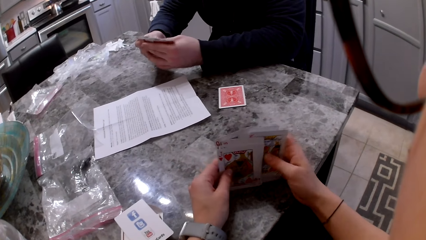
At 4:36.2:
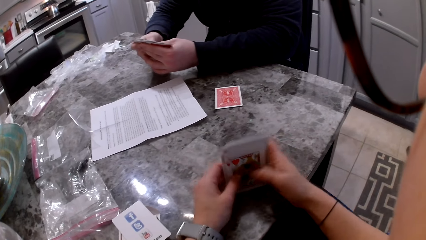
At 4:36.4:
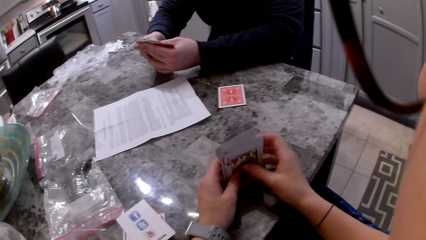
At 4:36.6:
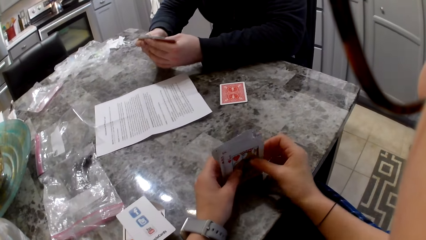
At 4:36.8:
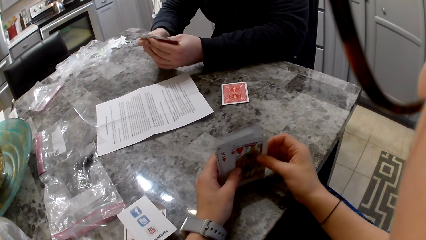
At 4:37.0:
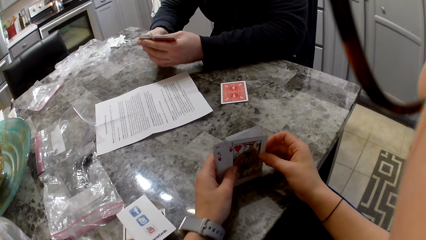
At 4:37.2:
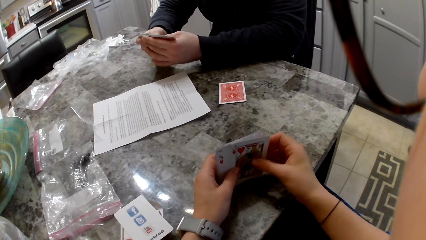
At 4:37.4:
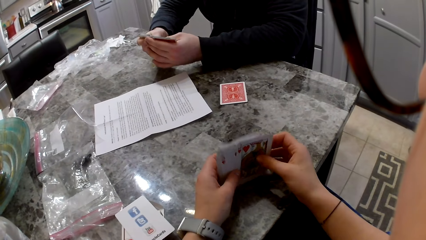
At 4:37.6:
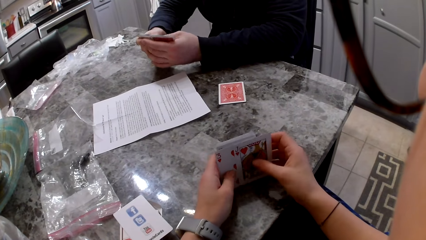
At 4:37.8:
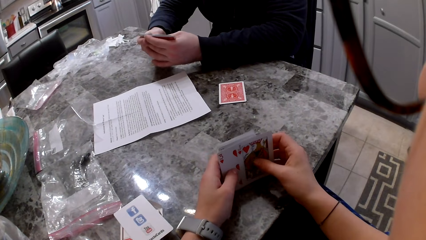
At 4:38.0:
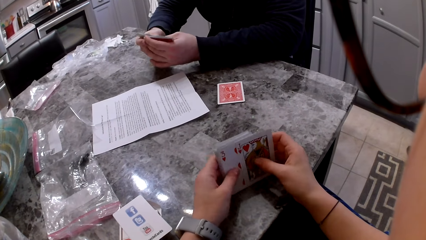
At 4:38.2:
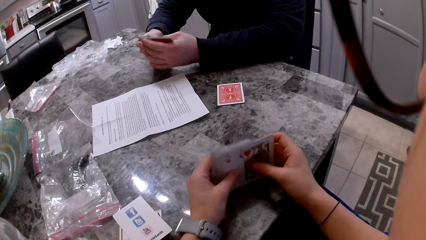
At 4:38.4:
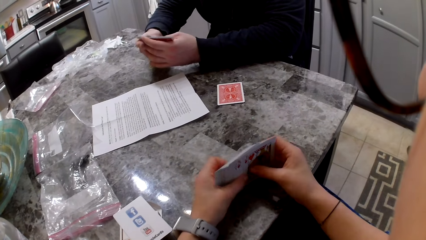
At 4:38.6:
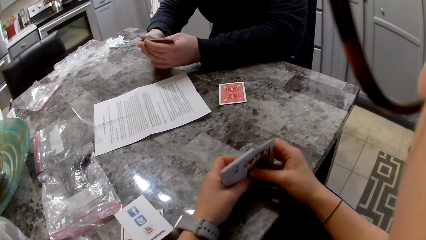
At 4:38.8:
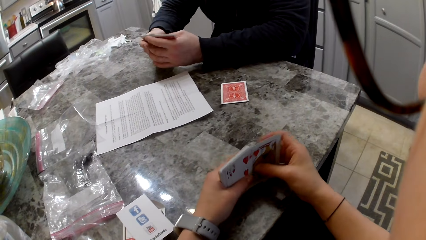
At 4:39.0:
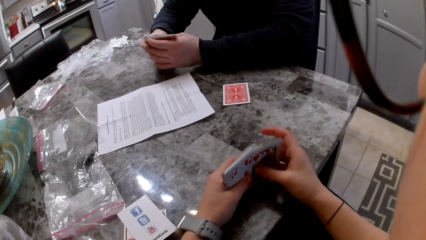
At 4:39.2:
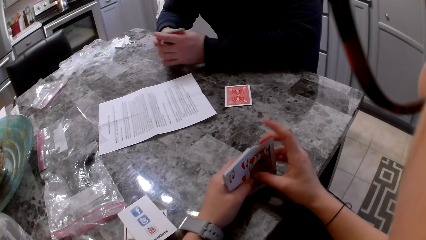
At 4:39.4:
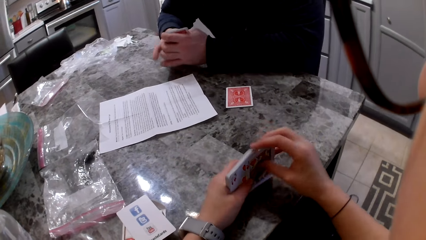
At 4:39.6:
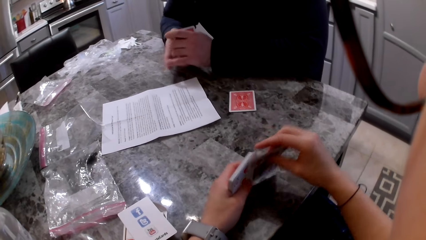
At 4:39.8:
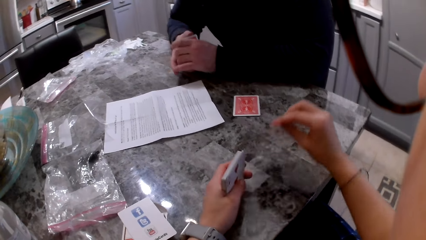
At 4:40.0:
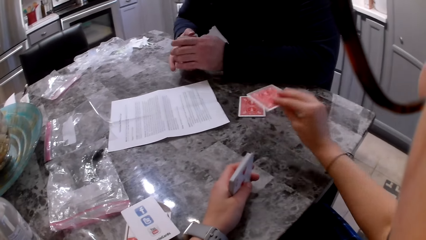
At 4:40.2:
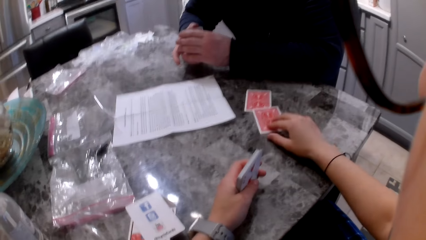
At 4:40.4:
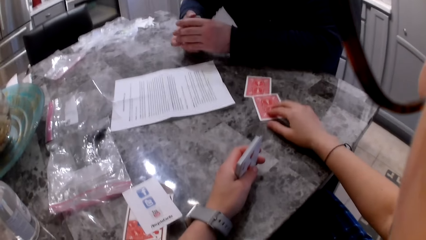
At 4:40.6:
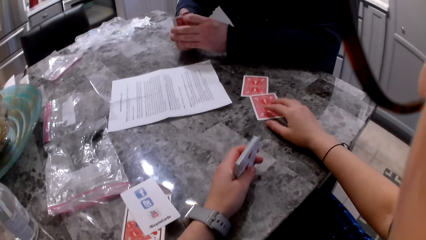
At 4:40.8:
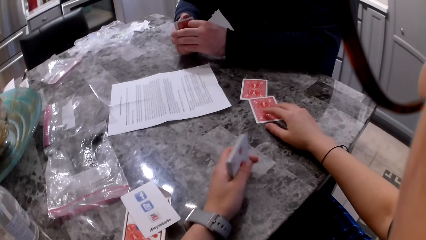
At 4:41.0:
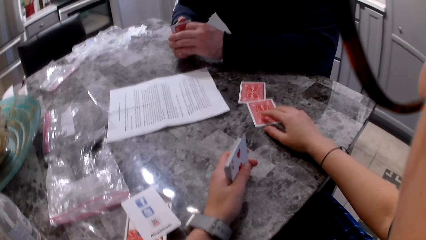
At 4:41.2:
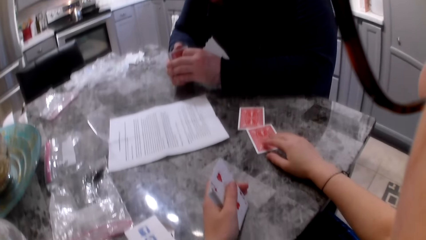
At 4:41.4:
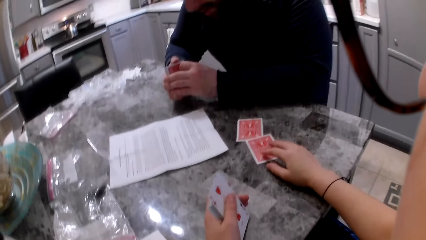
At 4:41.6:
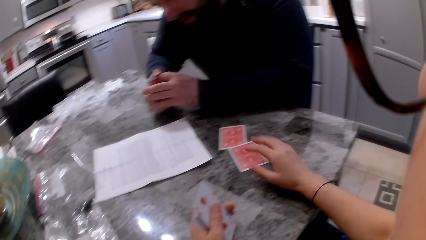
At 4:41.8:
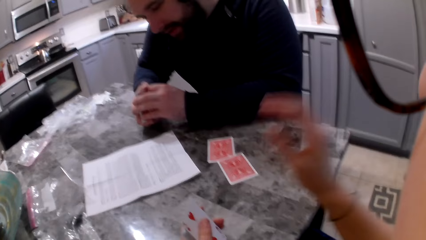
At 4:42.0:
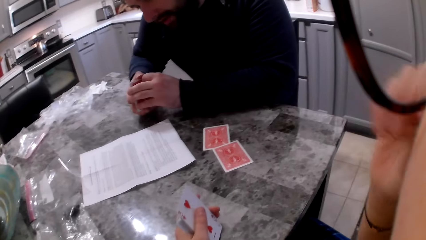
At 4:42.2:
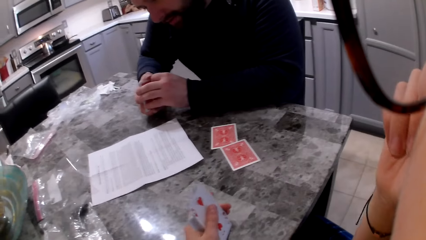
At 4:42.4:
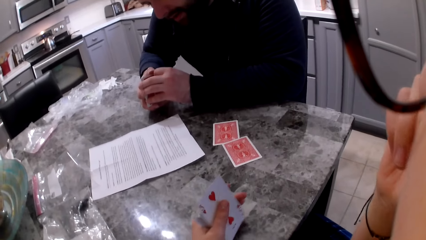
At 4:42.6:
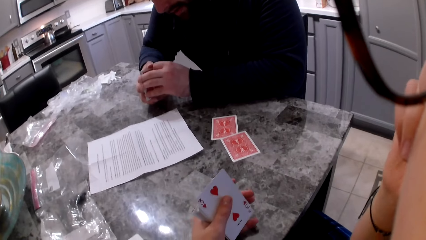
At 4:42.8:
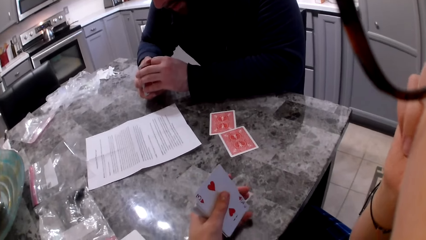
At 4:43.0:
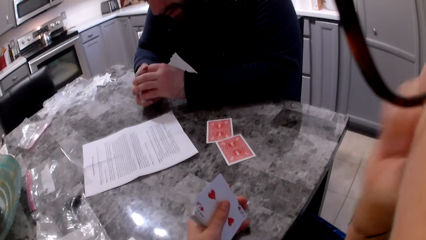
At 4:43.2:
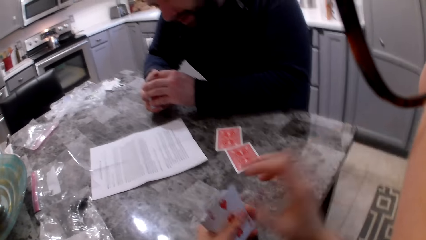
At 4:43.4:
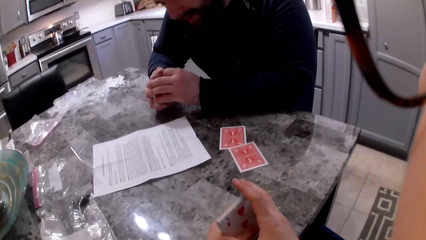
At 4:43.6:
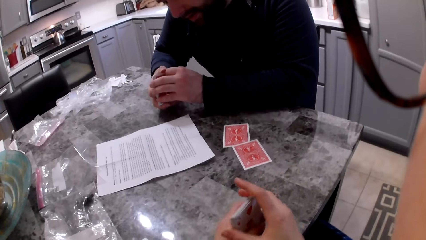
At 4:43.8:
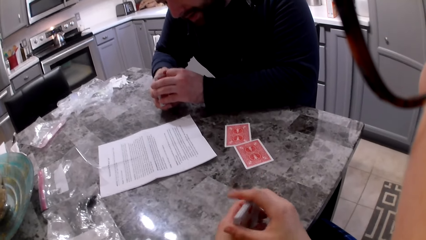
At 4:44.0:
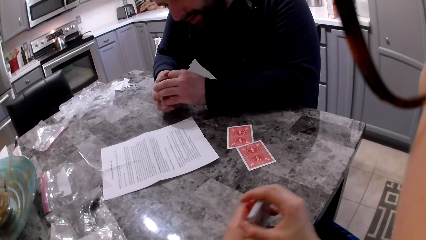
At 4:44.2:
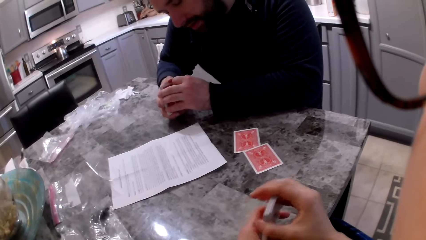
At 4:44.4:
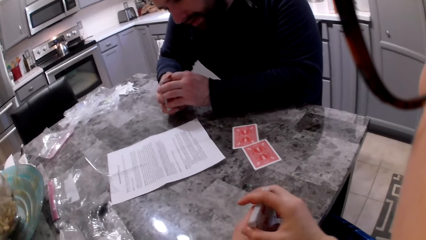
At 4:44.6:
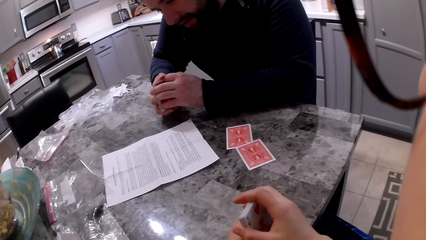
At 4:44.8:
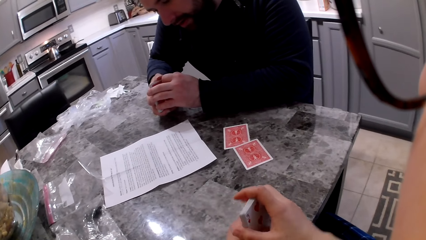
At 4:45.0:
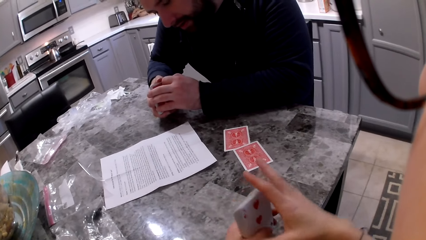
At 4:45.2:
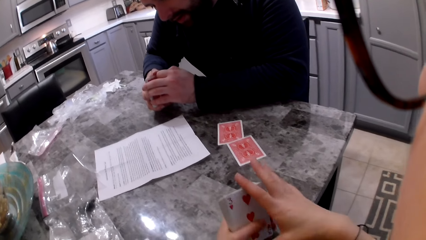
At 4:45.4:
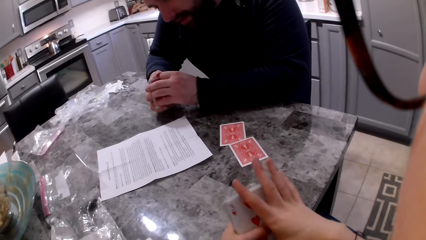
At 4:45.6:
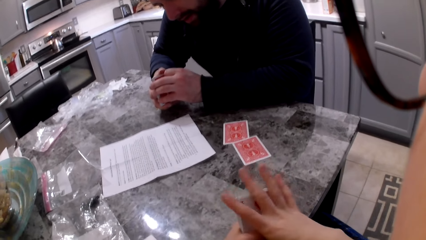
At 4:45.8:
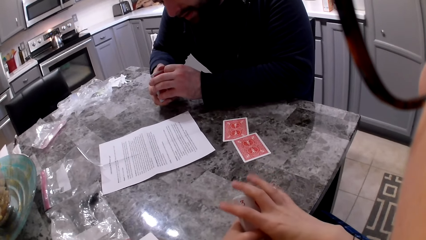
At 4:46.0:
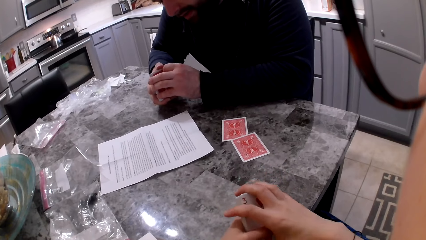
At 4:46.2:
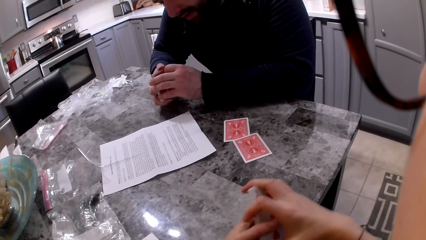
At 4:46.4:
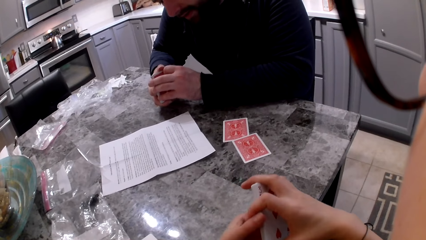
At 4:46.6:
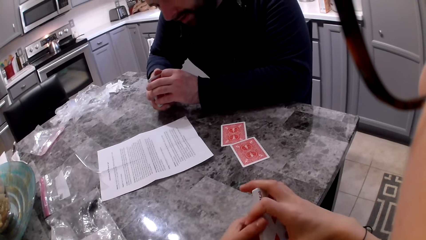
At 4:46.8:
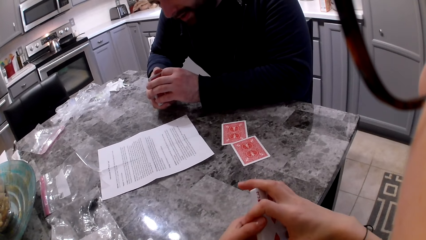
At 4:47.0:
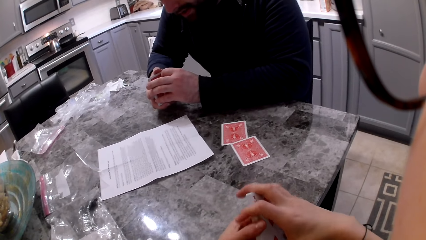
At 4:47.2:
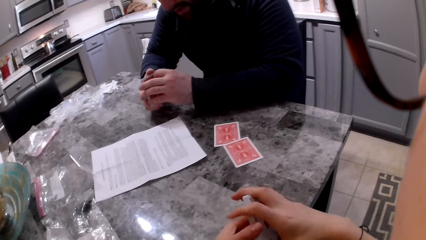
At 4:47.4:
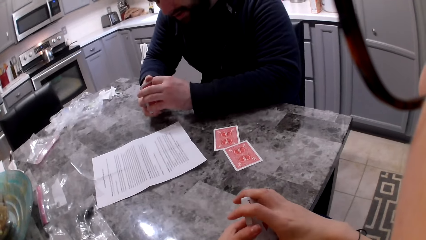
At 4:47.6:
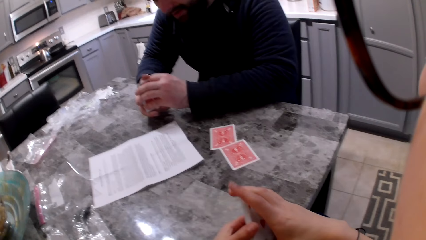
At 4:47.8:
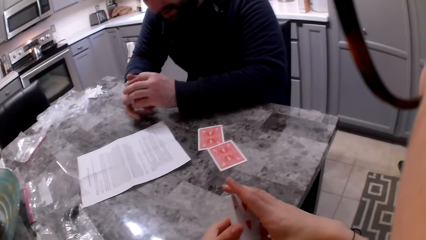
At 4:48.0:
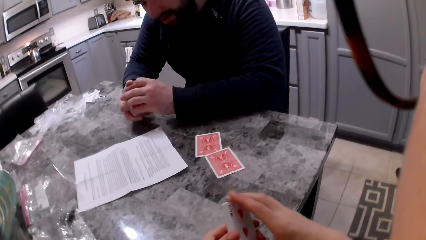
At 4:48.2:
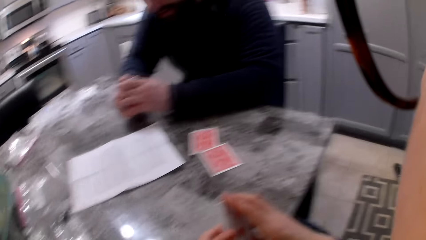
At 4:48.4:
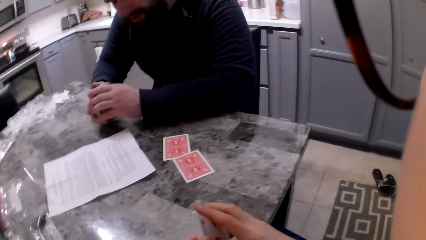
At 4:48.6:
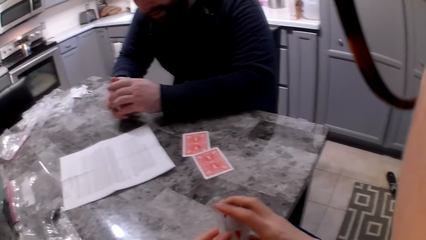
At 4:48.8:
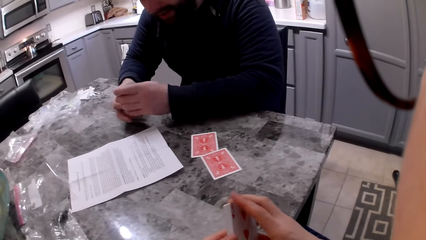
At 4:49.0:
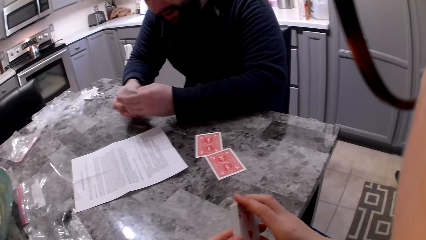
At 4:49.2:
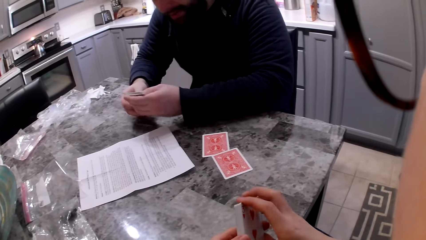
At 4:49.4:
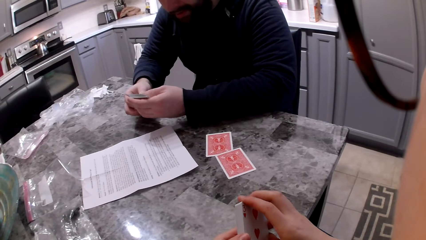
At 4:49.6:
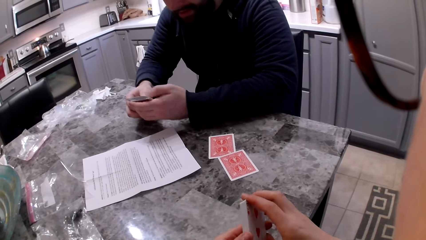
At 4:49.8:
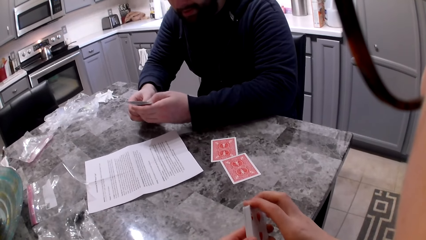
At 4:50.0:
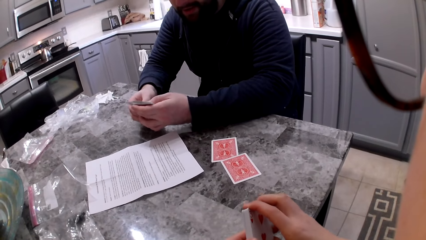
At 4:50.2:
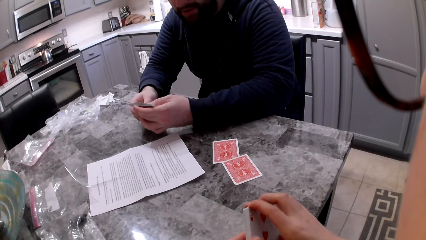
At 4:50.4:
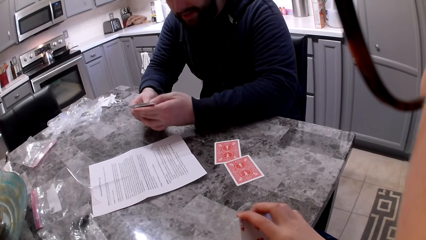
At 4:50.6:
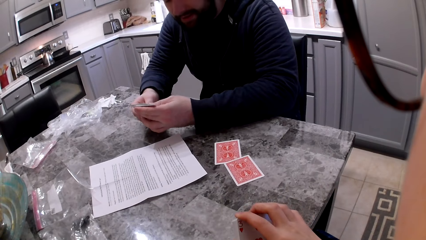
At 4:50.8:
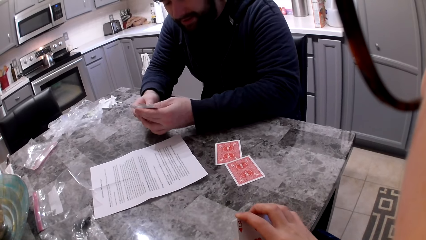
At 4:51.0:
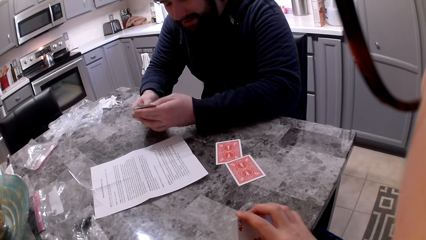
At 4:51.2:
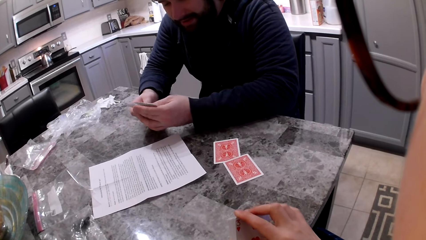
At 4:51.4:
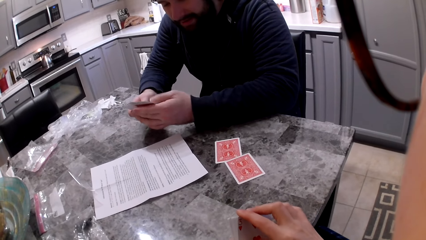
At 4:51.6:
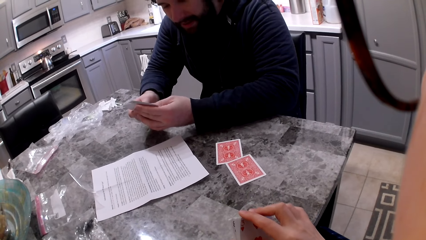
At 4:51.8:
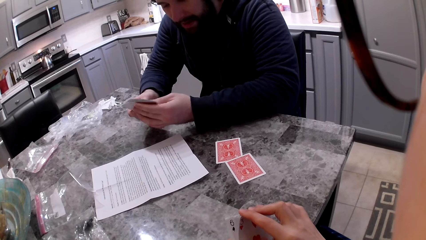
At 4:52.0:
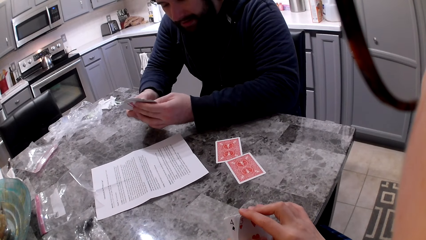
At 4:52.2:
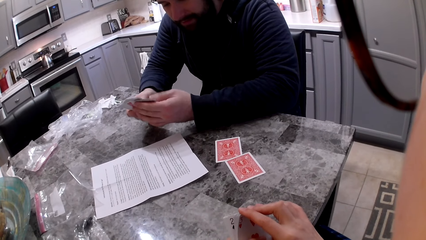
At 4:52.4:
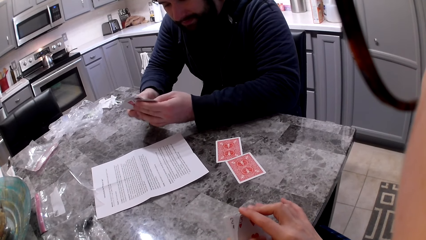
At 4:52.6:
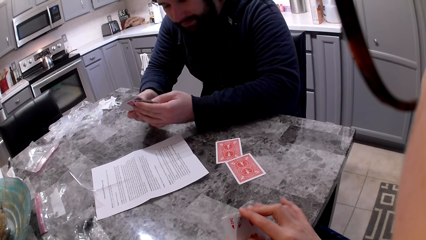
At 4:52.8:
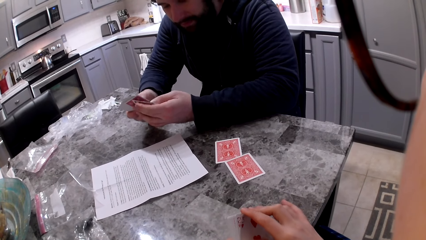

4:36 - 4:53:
The camera wearer picks a card with her right hand. A man aligns the cards in his hands. The camera wearer drops the card on the table. The man shuffles the cards in his hands. The camera wearer lifts her hand to her face, touches her face, adjusts the glasses on her face and drops her hand from her face to the cards. The man shuffles the cards in his hands. The camera wearer aligns the cards in her hands and shuffles her cards. The man shuffles the cards in his hands. He spreads out his cards. He shuffles the cards in his hands. The camera wearer aligns the cards in her hands.
